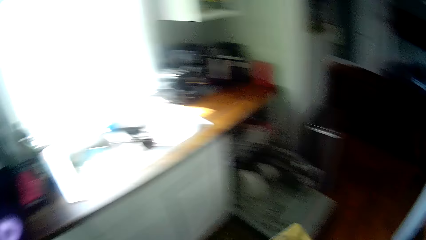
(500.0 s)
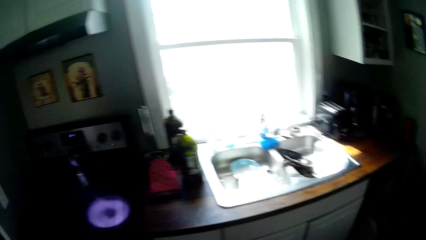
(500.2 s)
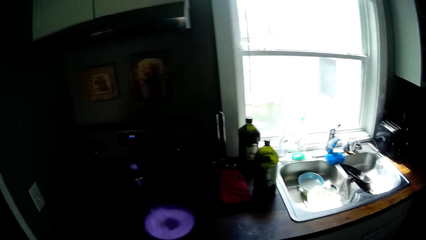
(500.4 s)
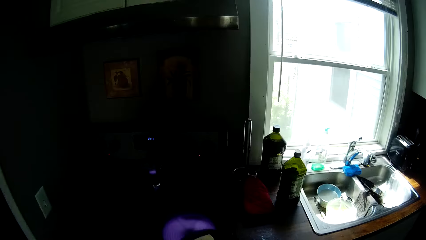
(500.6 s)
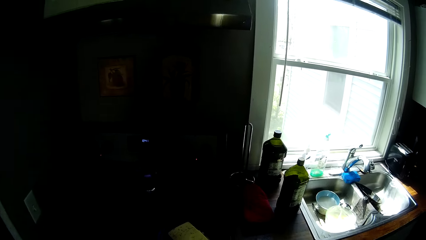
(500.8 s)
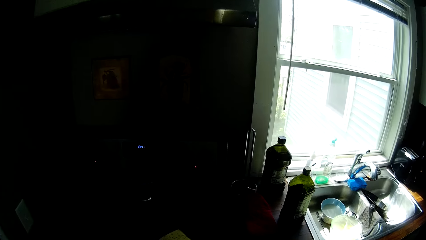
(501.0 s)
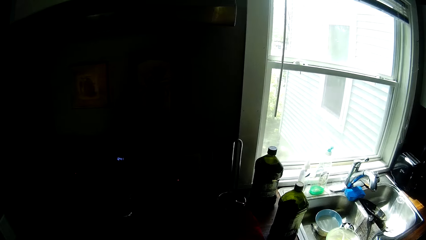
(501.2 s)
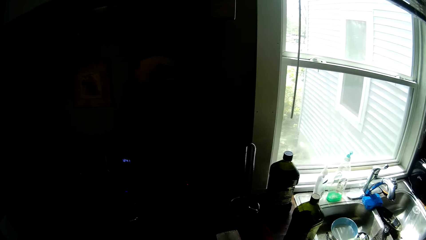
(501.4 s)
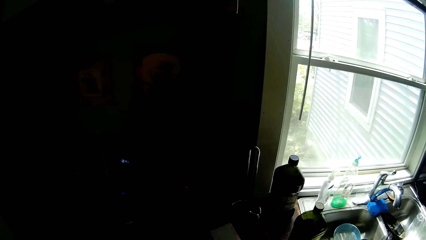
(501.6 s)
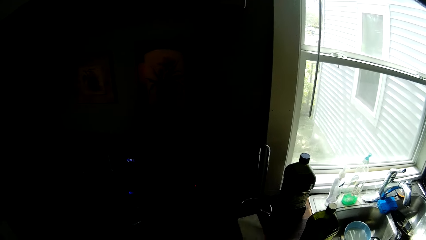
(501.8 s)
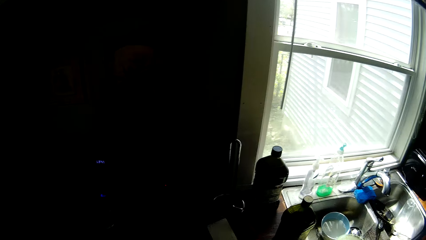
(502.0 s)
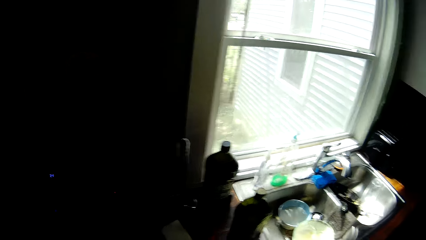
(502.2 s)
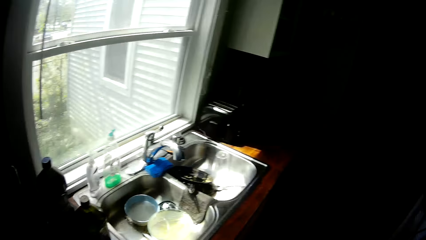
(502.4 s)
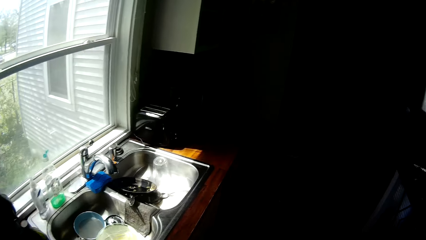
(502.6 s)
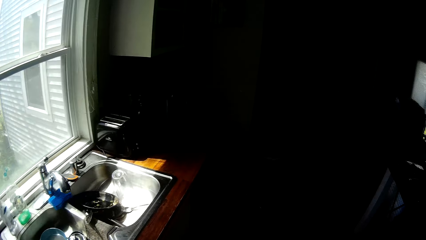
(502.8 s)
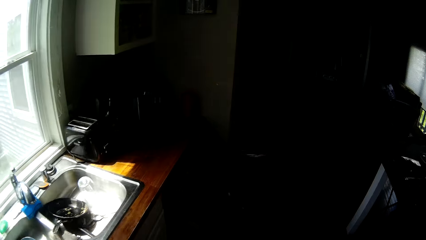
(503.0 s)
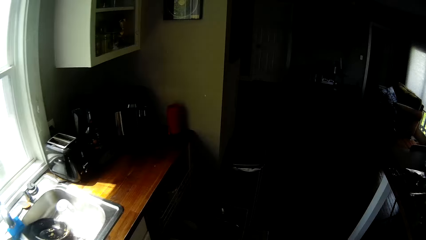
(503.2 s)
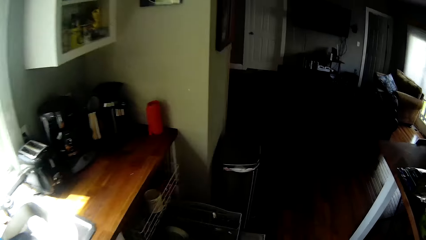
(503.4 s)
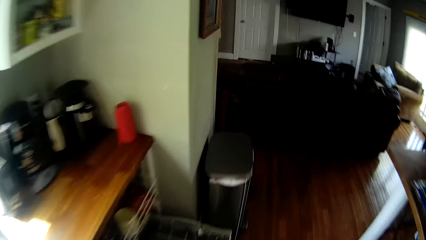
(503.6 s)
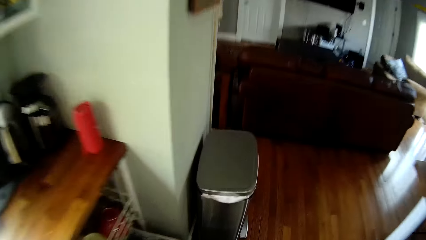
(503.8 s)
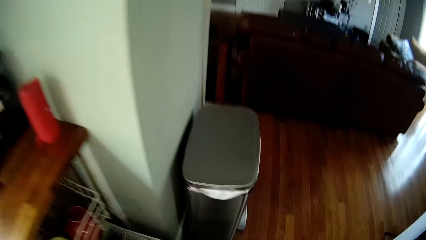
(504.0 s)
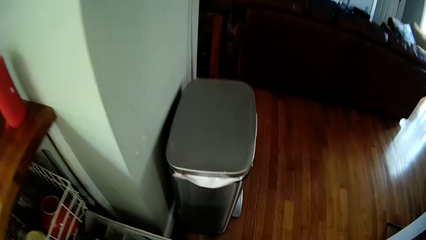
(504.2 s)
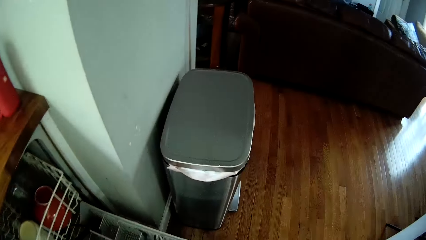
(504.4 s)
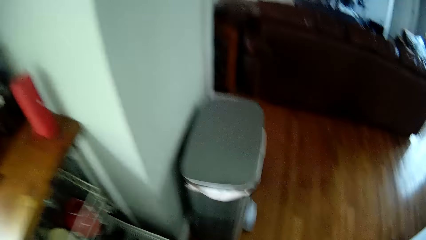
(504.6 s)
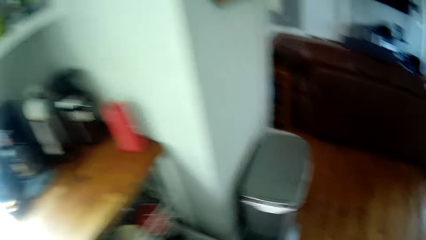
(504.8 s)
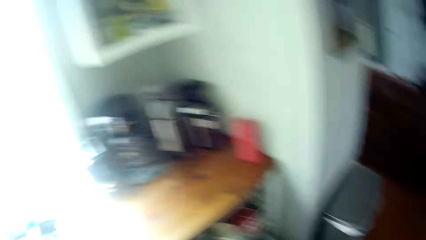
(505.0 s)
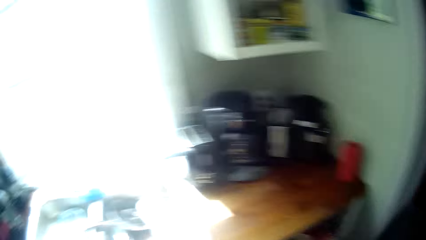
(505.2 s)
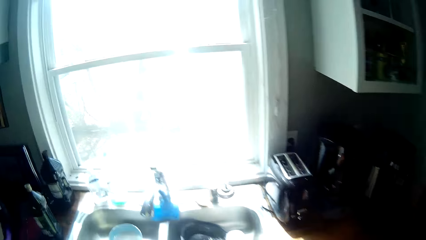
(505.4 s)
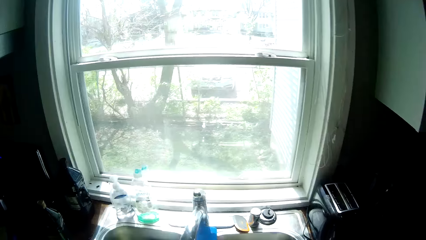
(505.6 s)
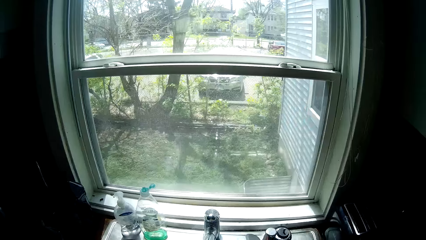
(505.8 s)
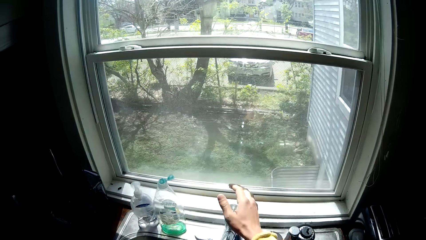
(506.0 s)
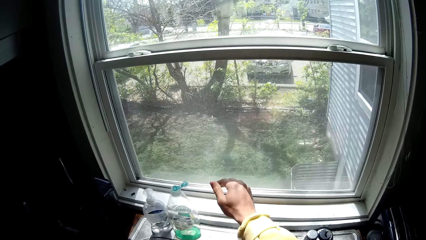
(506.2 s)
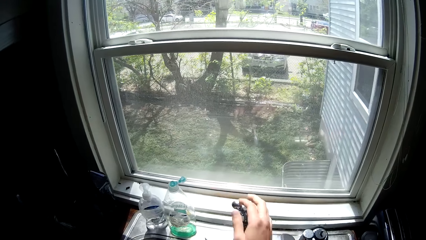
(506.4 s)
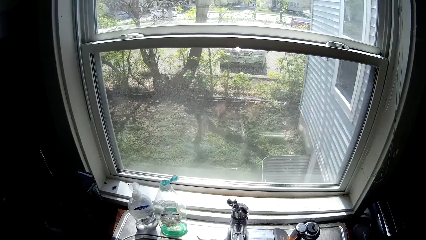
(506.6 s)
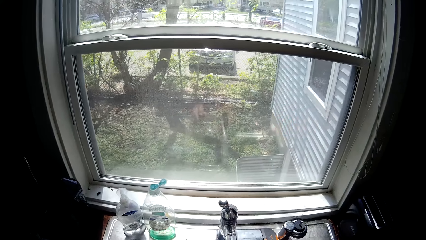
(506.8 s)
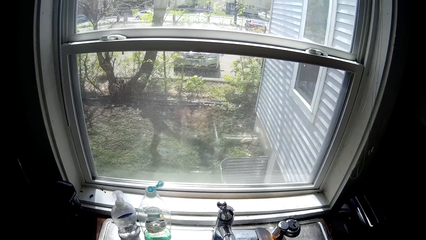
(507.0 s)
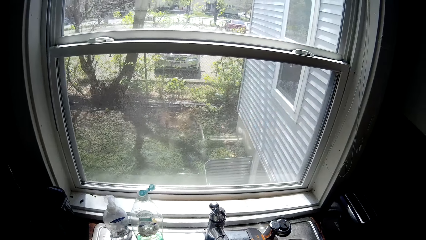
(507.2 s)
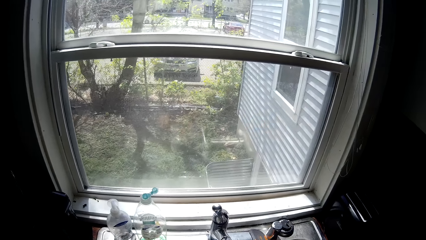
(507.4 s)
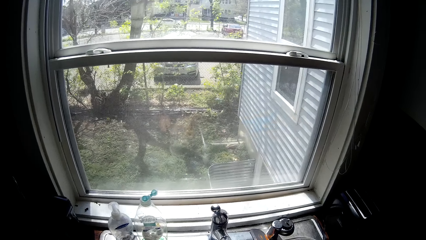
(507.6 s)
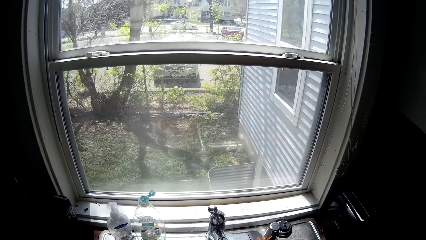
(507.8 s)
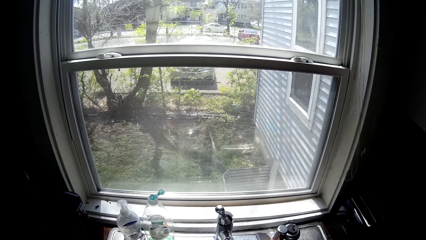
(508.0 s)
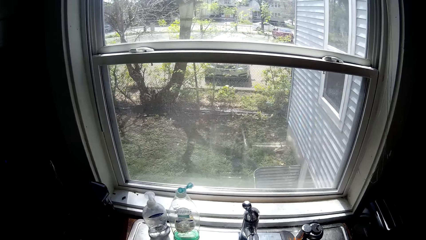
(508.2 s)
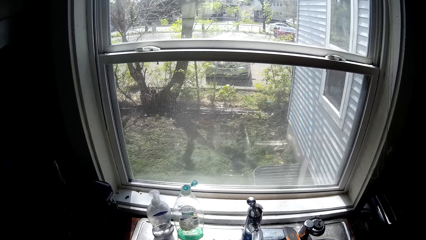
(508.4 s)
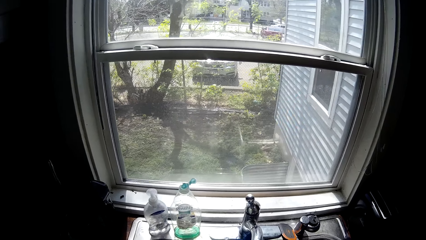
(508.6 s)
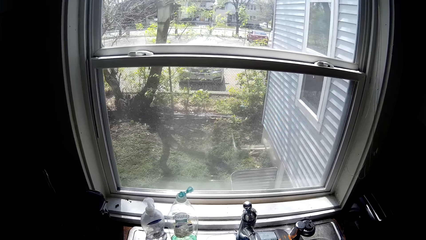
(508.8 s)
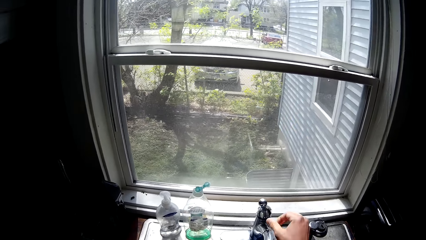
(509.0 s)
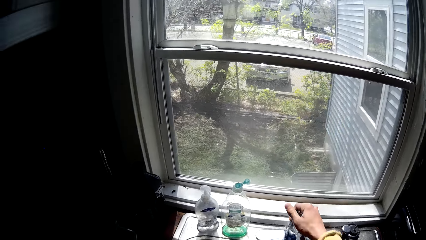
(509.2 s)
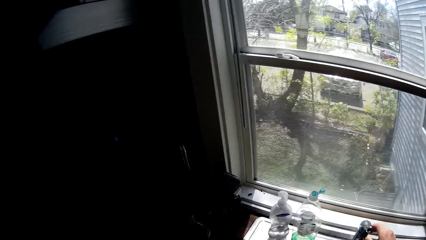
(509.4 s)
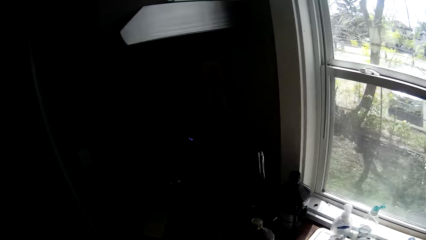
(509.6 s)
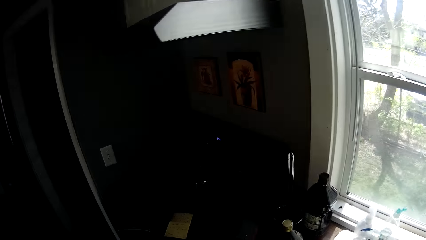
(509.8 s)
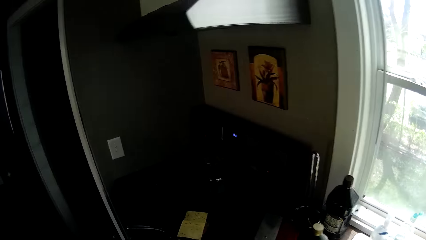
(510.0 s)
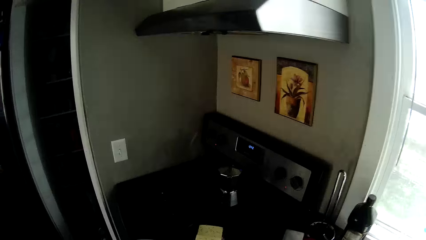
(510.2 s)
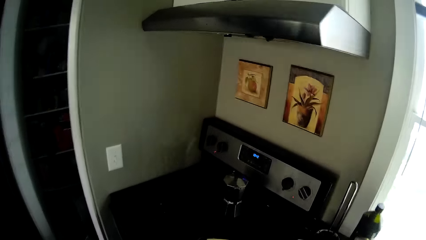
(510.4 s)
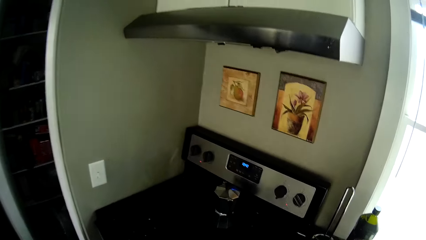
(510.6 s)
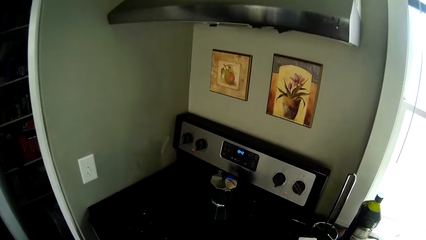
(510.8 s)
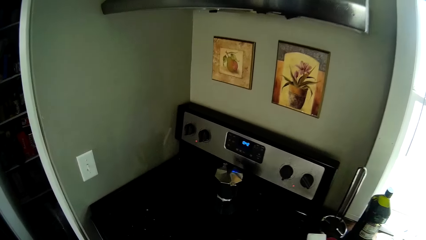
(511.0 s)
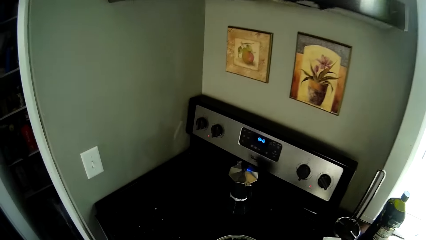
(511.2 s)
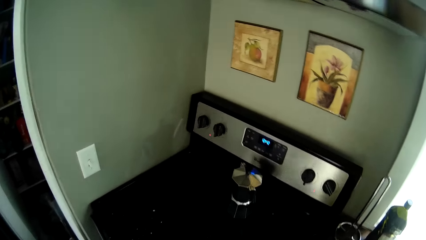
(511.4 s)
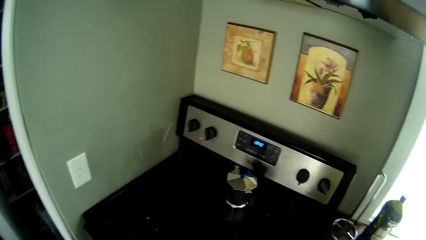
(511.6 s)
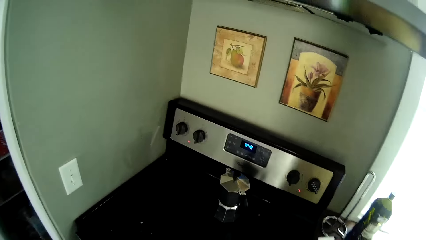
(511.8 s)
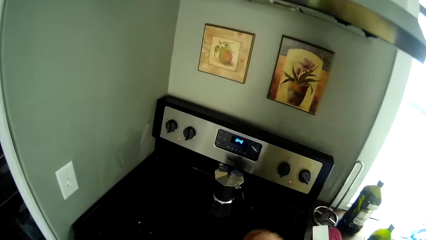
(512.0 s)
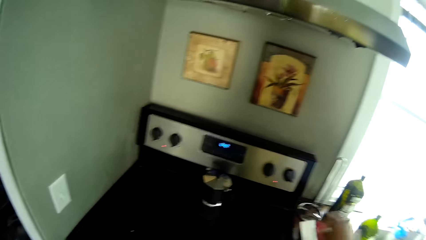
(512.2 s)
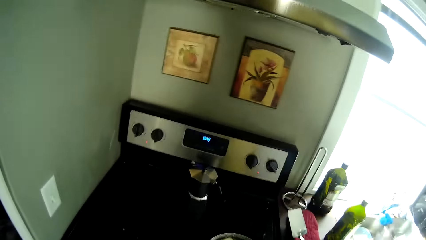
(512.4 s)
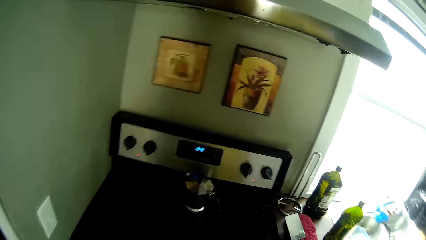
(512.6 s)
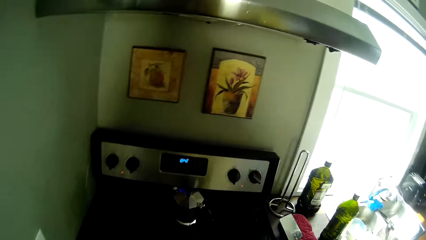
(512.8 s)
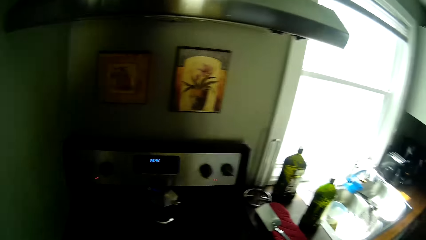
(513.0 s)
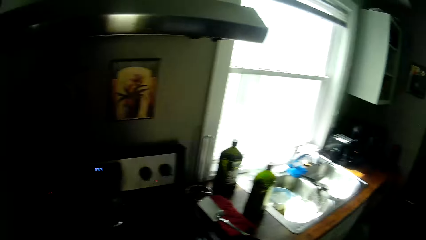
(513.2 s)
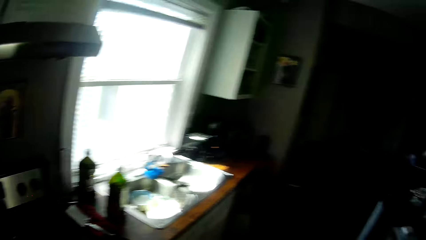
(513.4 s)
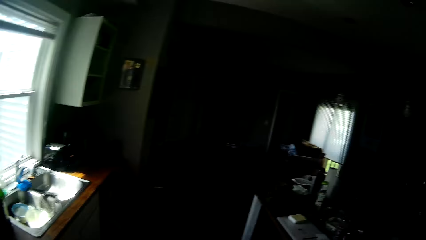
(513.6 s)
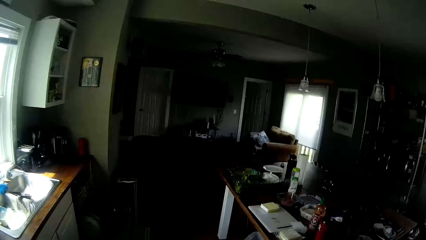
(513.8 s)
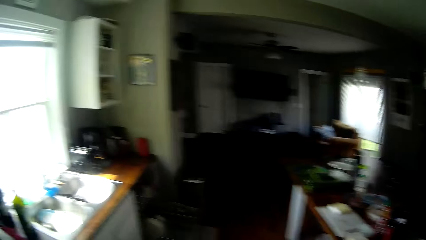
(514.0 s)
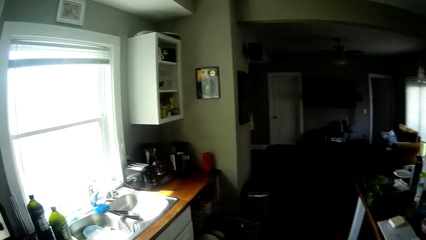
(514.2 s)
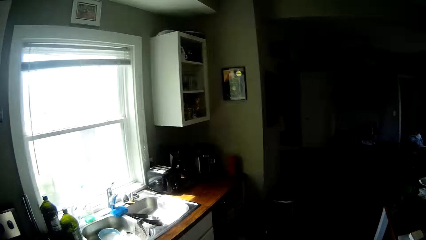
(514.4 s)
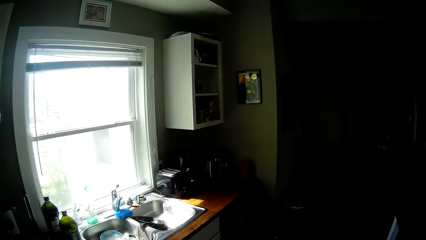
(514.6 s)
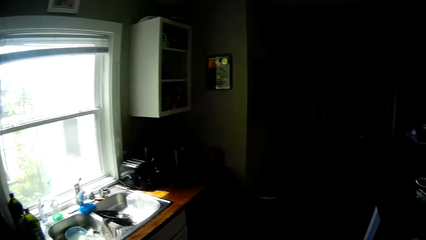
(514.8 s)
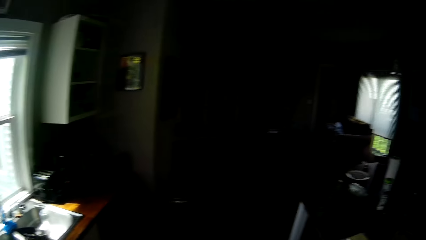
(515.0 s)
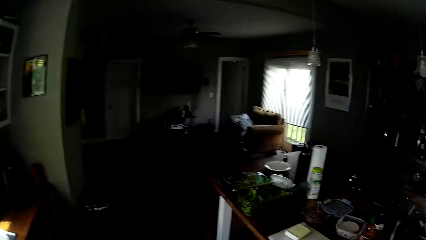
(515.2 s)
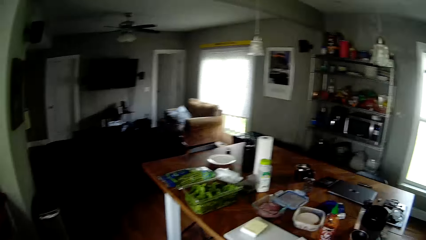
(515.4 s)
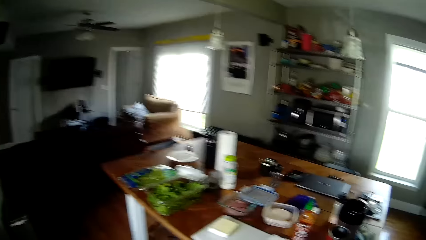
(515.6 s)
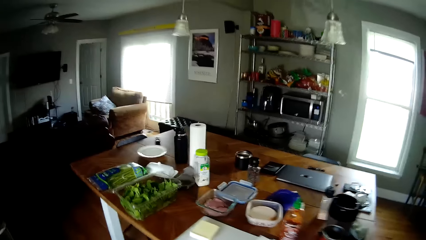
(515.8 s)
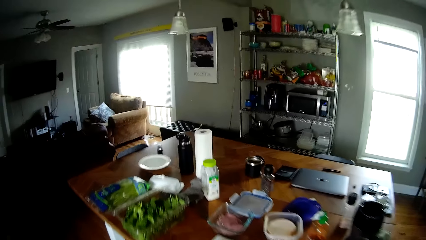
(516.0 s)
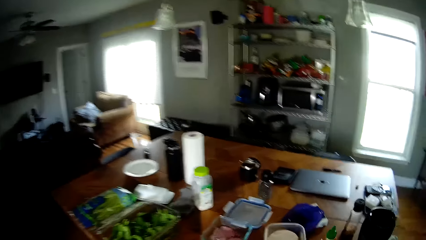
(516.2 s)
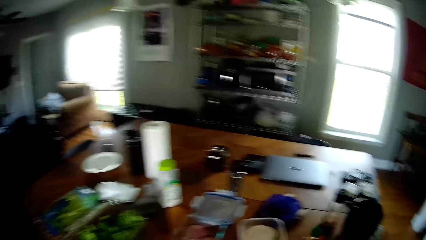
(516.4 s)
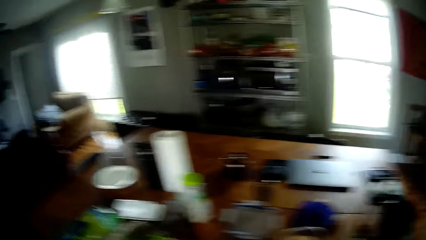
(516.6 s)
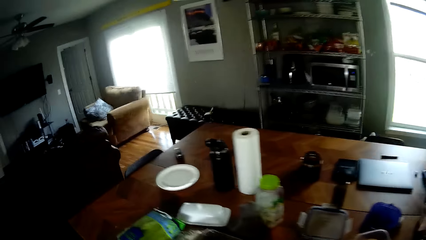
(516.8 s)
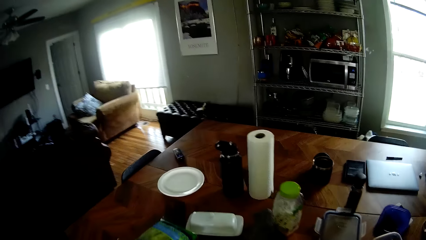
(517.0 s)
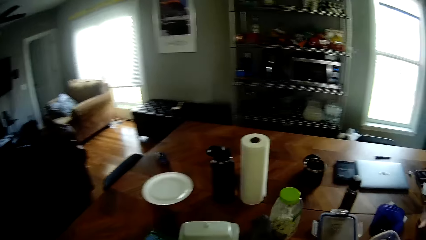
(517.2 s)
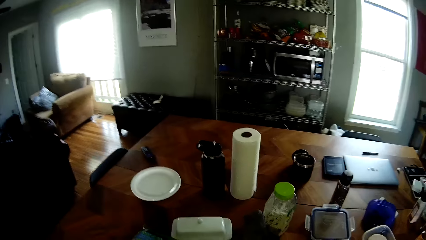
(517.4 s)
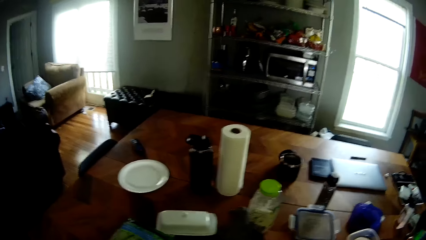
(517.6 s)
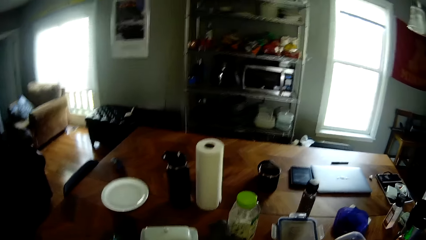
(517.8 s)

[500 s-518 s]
The camera wearer places the pot on a burner in the cooker. He drops the knife on the countertop with his right hand. He bends beside the cupboard. He moves. He turns on the sink tap with his right hand. He washes the plate. He turns off the sink tap with his right hand. He drops the pot on the cooker. He raises his right hand. He moves to the dining table.
